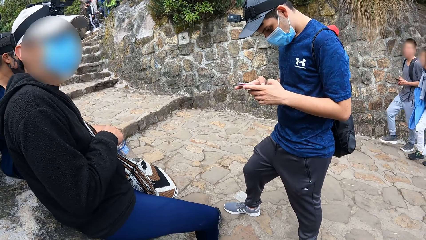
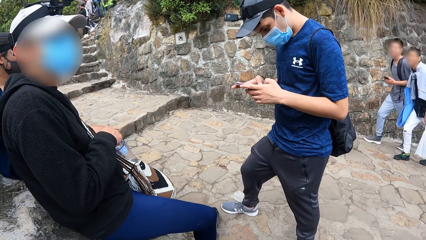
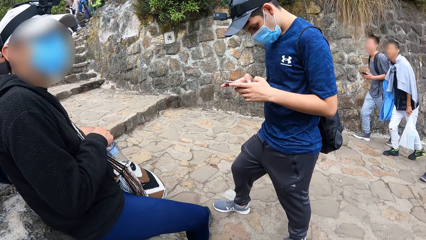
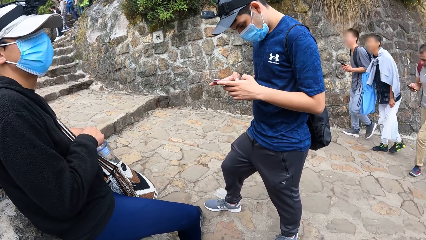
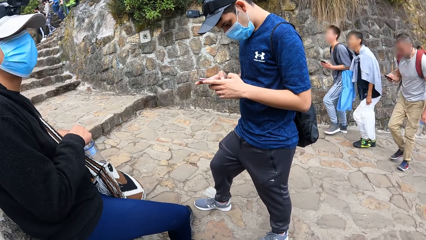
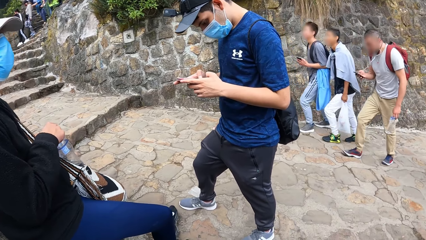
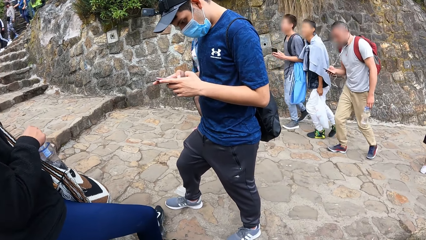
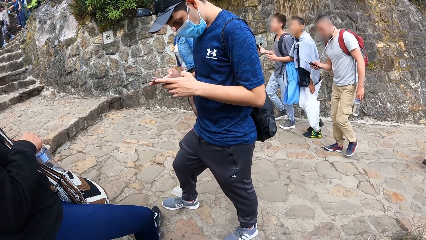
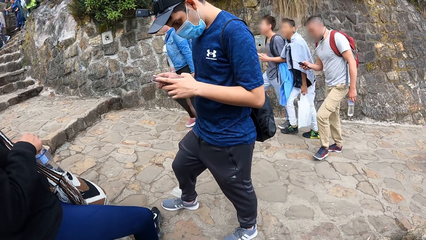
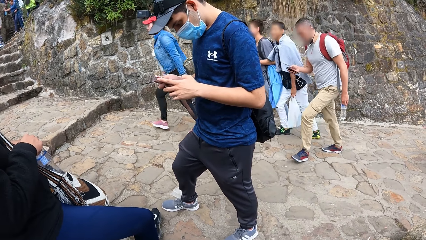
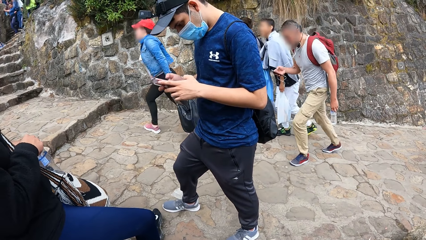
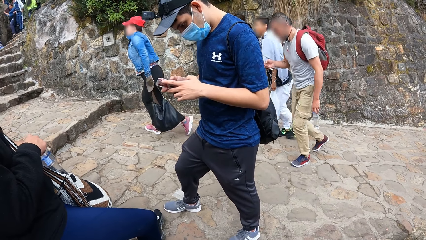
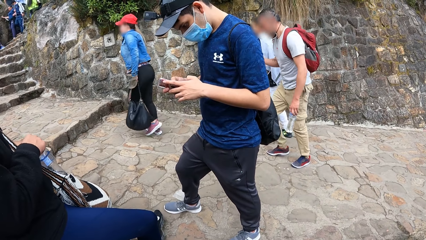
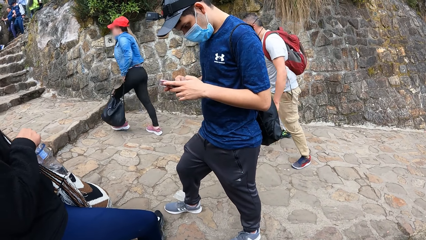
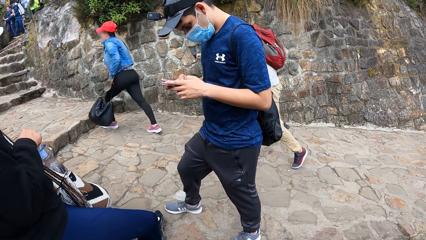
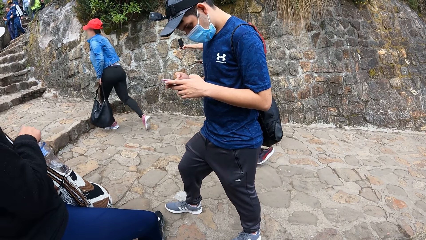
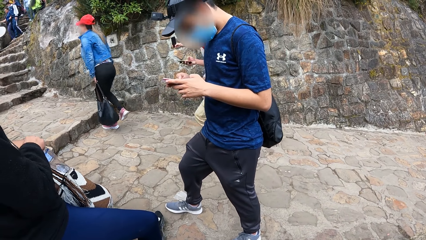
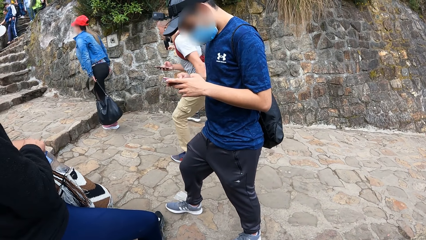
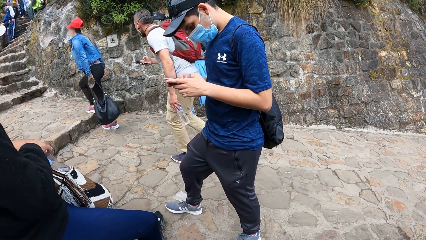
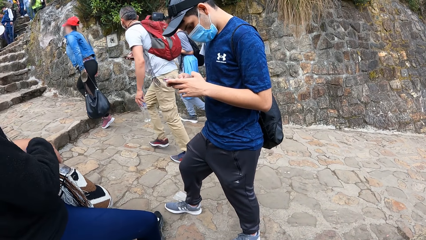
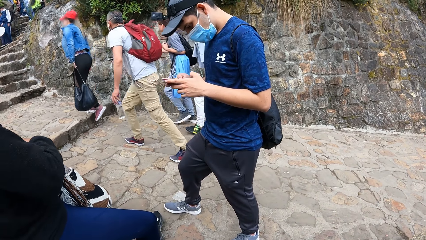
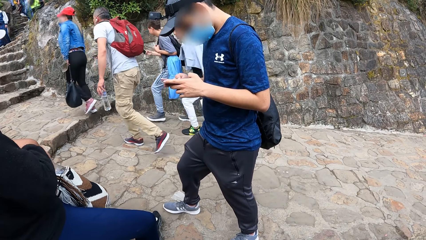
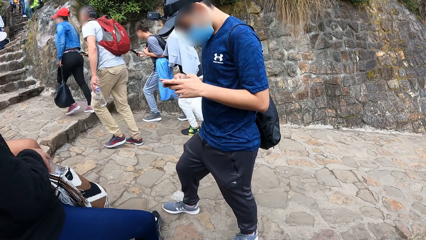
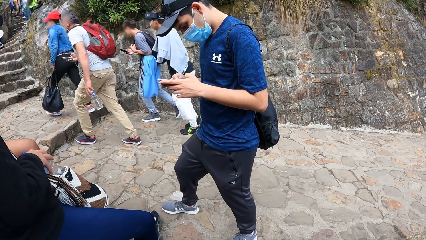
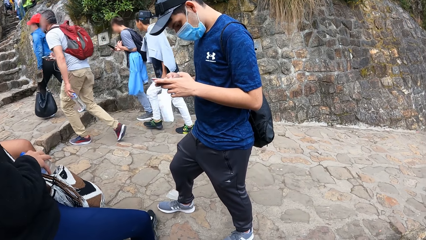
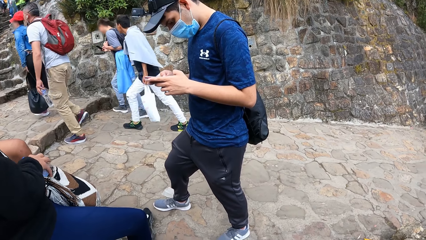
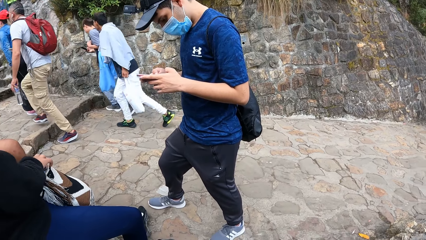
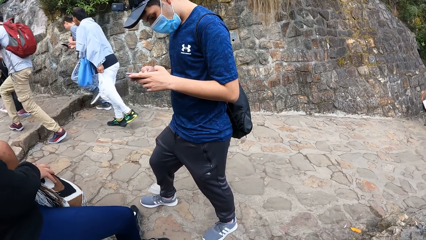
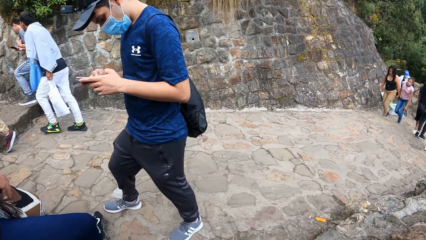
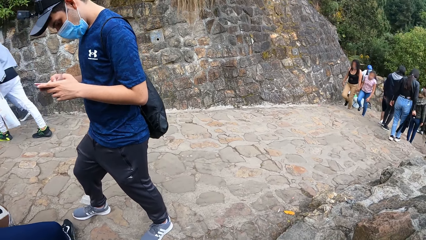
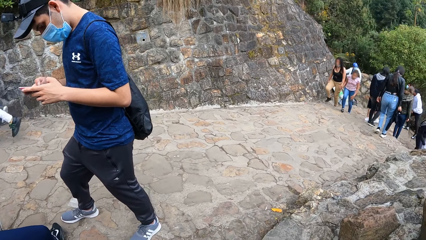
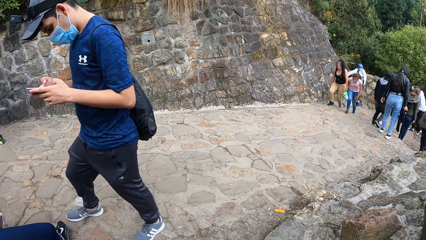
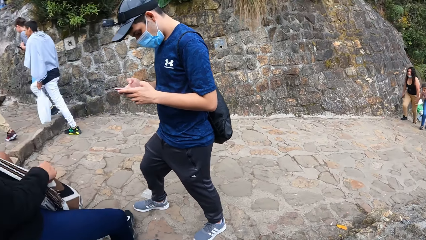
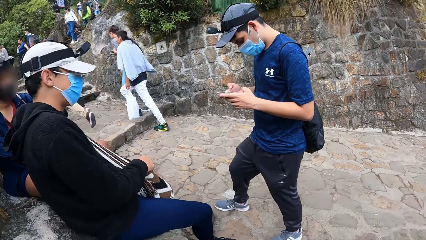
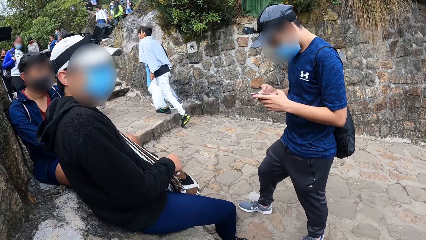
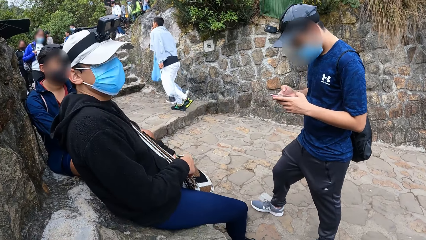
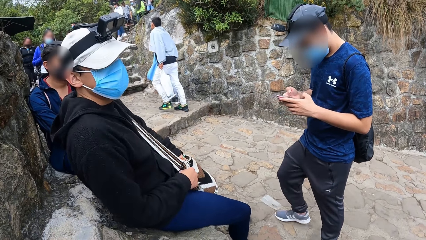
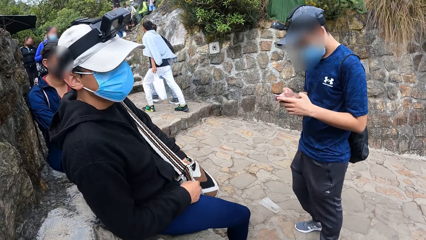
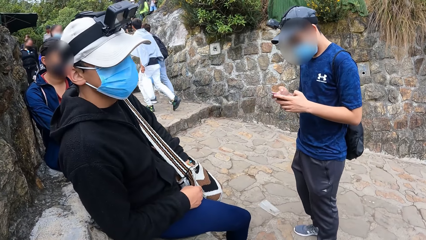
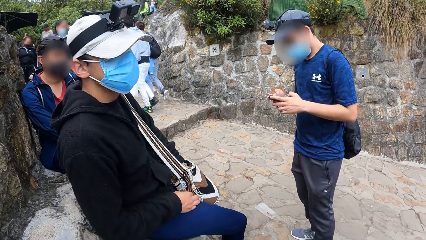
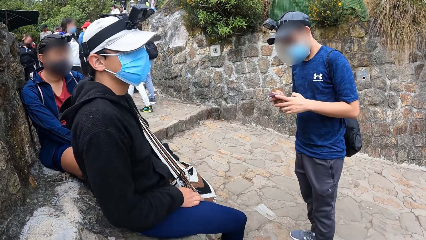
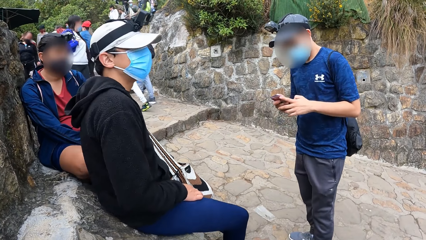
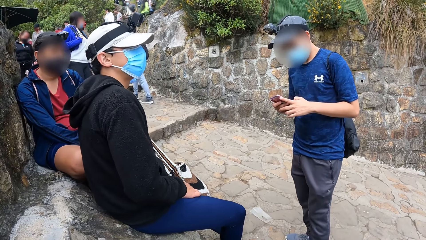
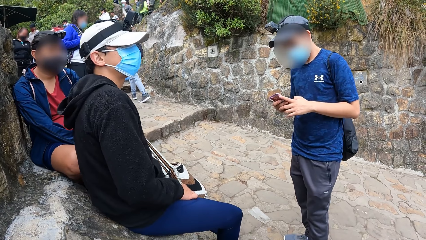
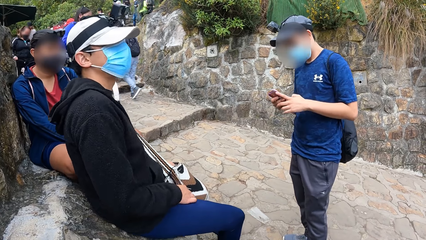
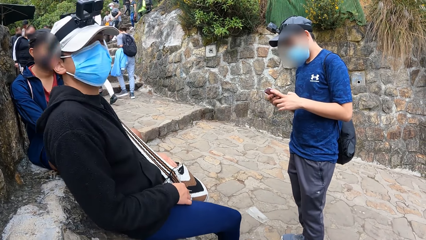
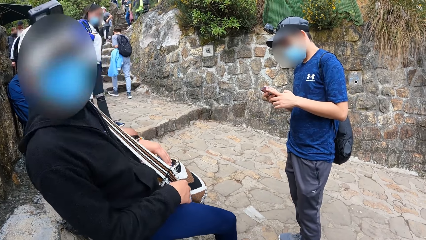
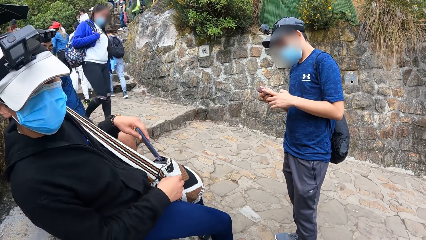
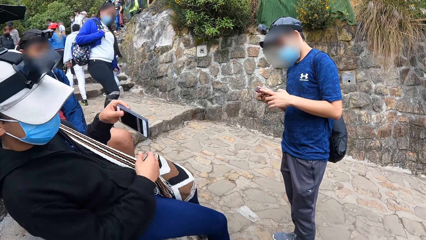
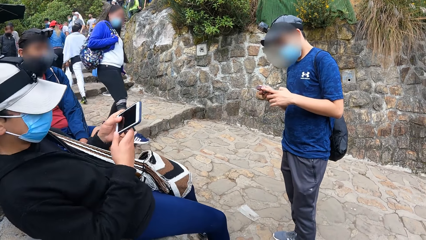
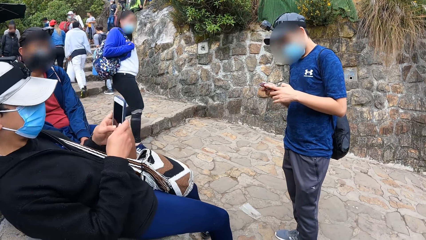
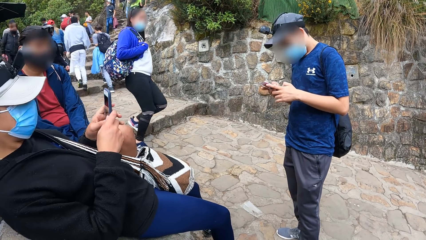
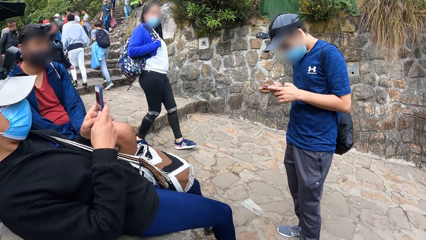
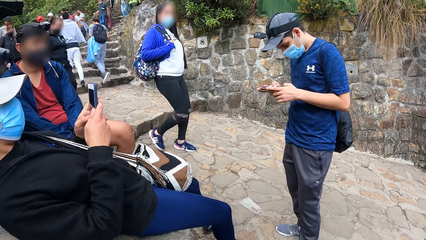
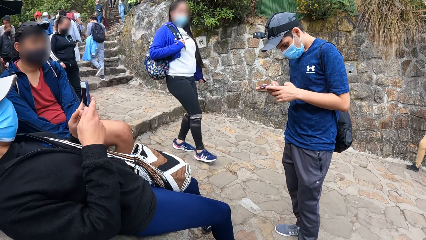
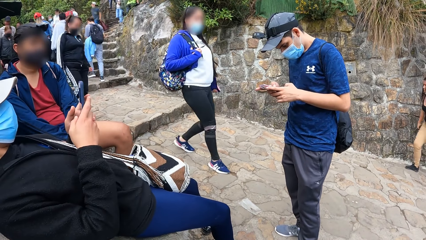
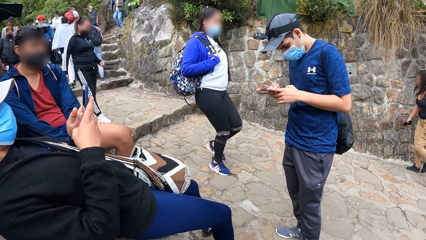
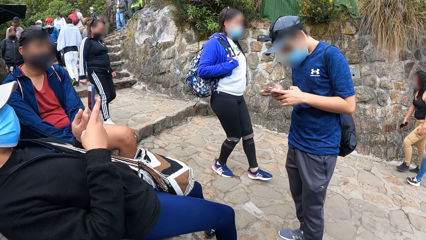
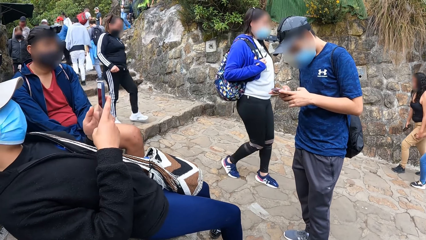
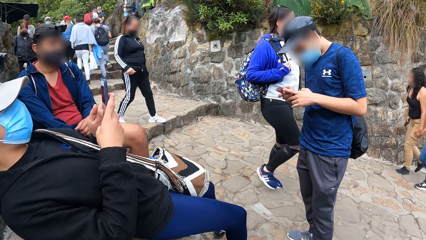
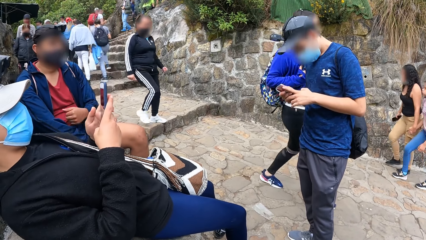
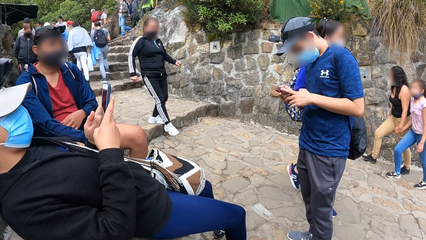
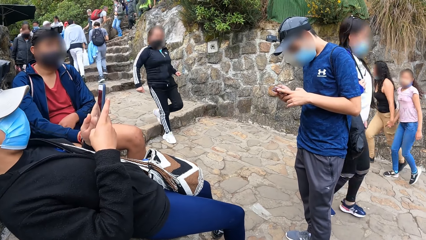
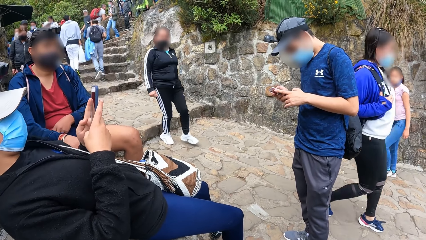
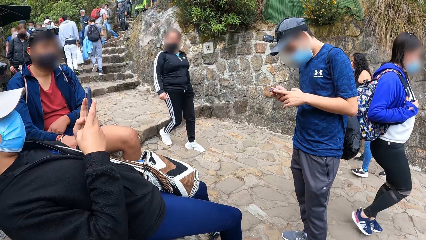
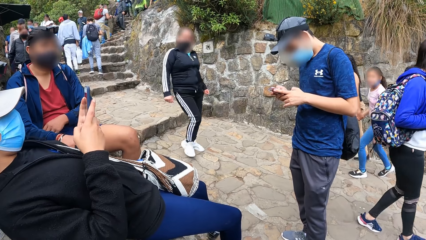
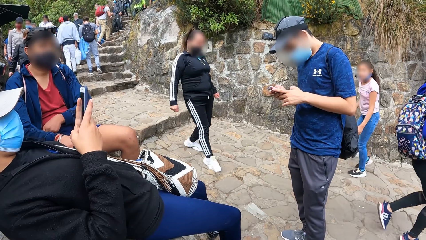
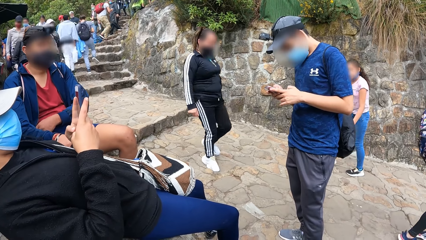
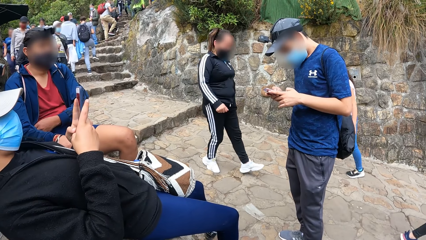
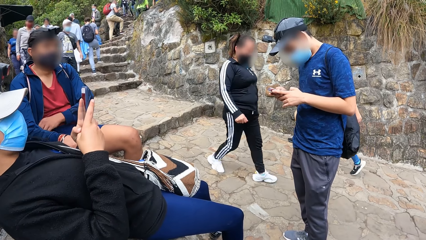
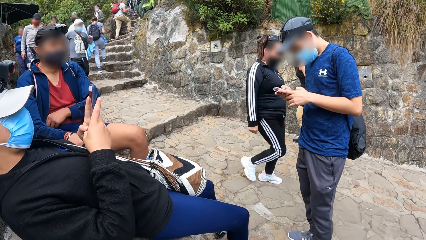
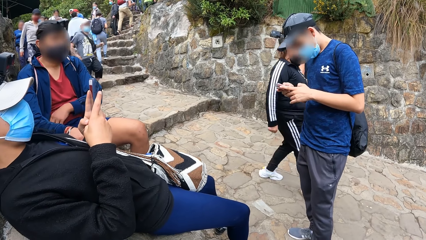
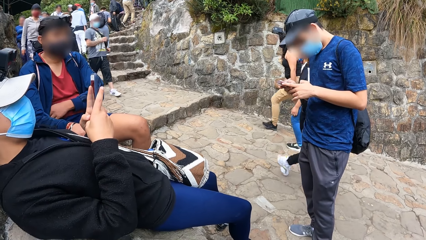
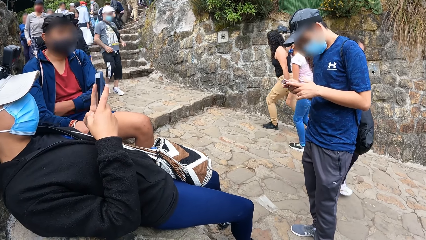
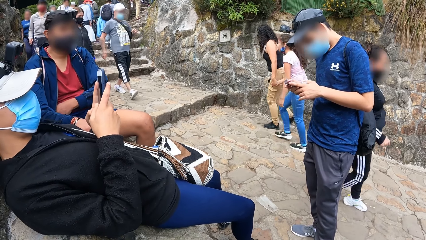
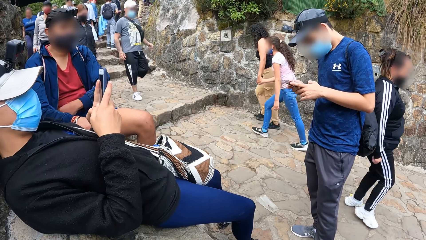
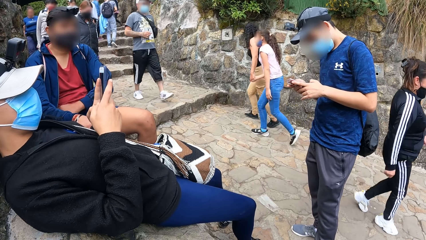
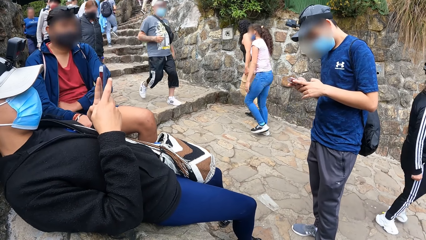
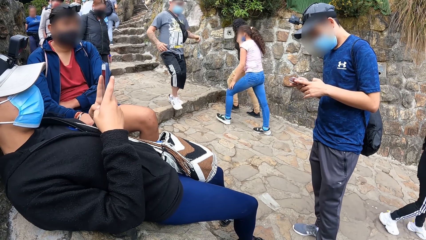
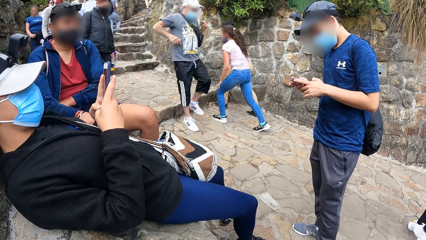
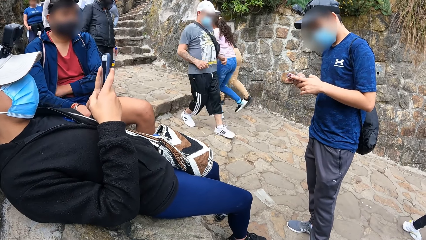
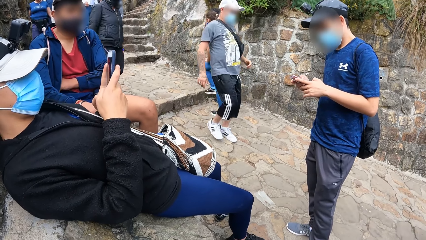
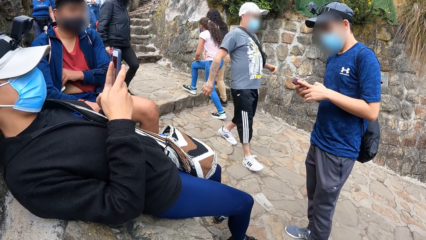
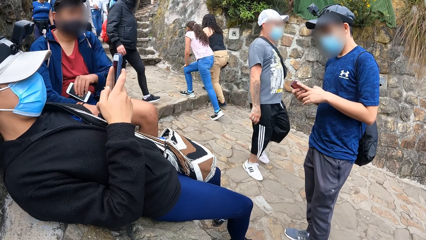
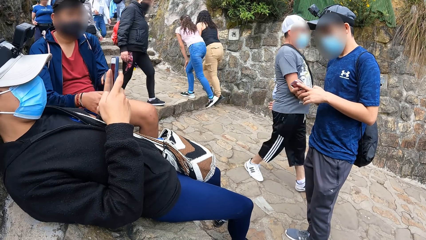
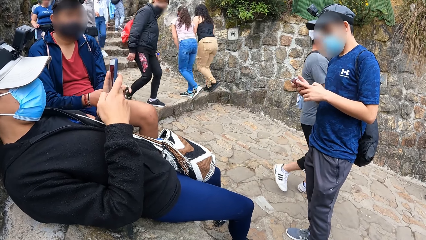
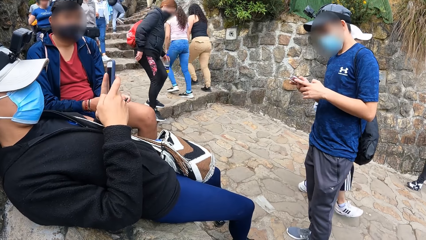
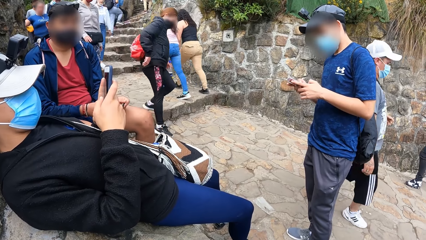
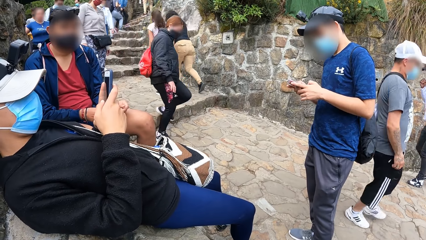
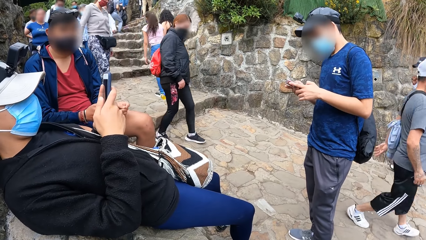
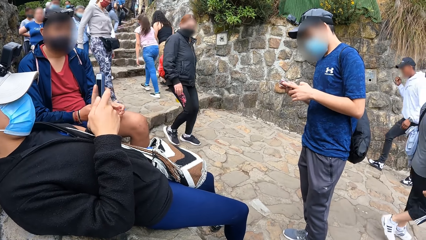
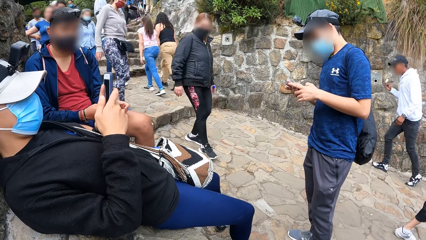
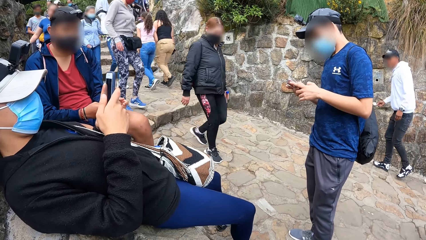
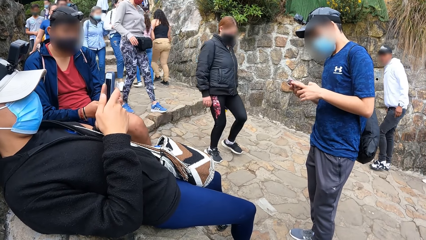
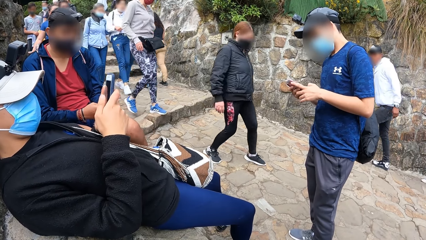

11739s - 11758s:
The man removes the phone from the bag with his left hand and operates the phone with his right hand.
